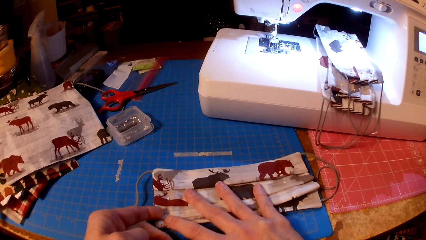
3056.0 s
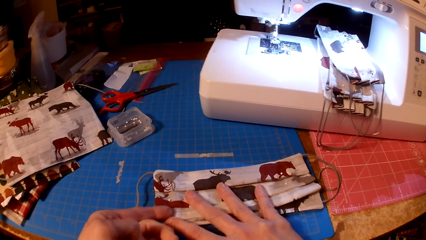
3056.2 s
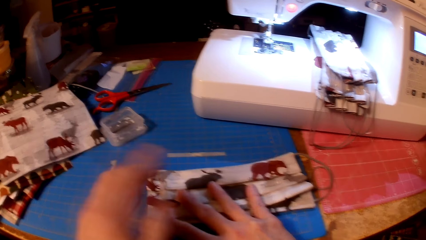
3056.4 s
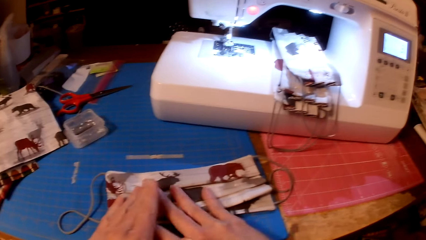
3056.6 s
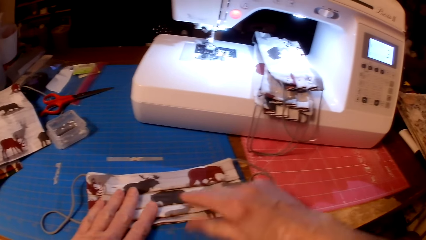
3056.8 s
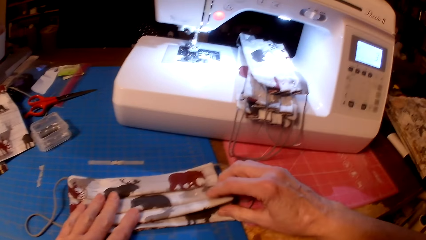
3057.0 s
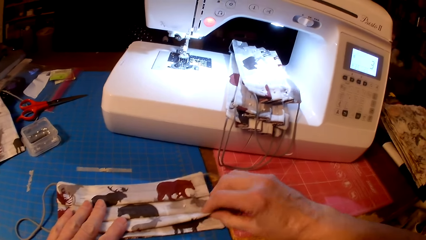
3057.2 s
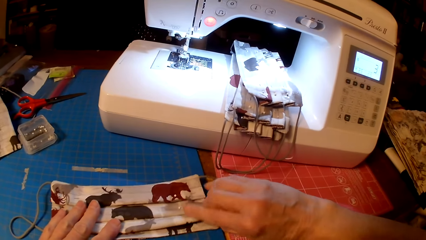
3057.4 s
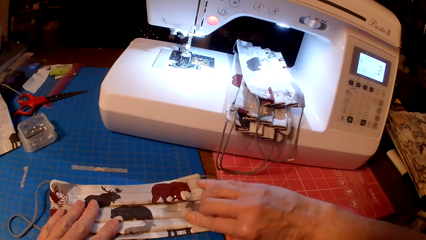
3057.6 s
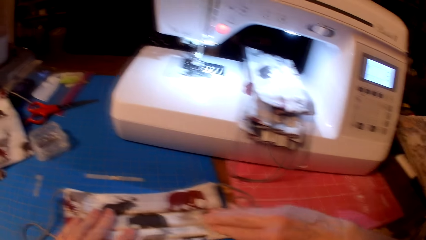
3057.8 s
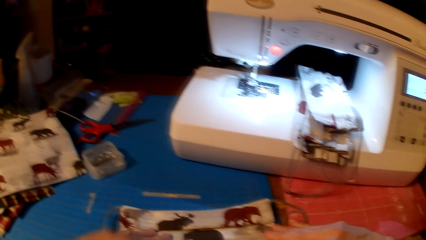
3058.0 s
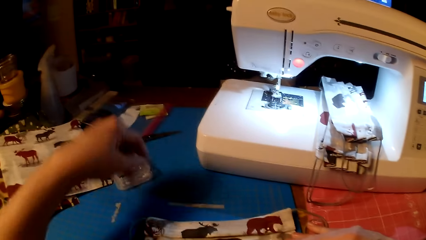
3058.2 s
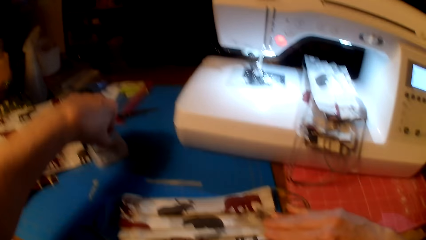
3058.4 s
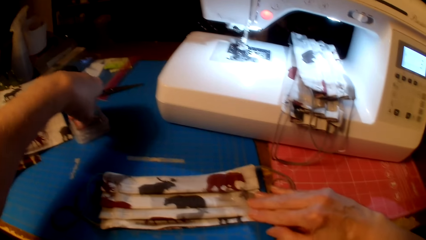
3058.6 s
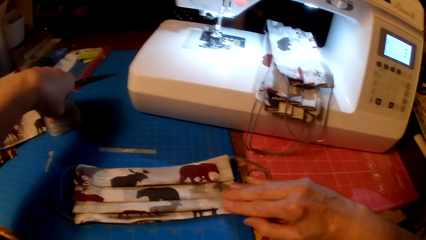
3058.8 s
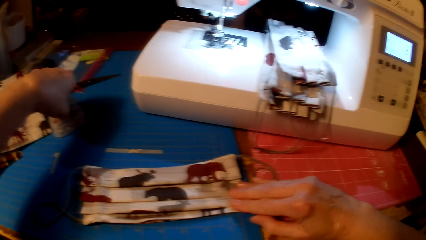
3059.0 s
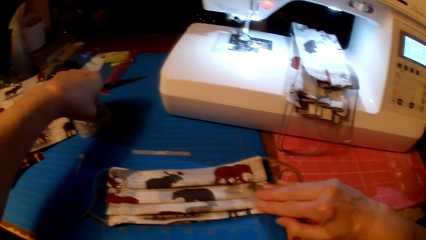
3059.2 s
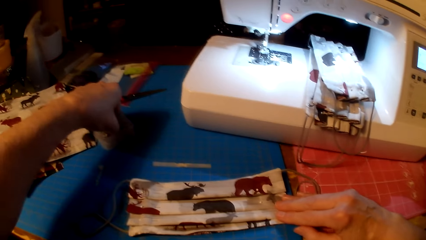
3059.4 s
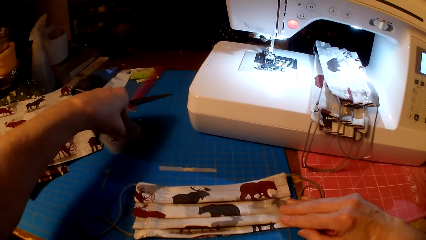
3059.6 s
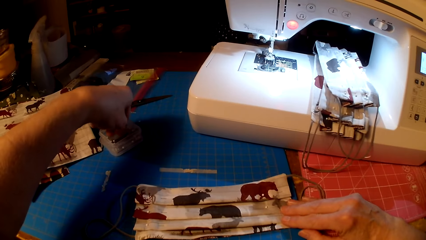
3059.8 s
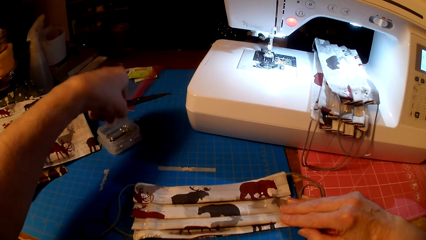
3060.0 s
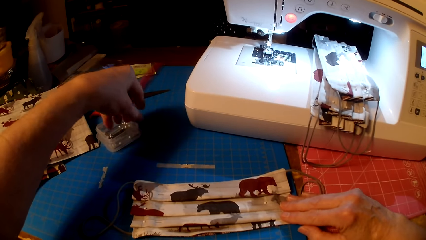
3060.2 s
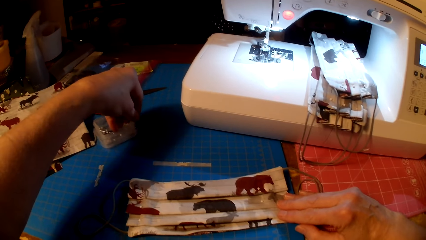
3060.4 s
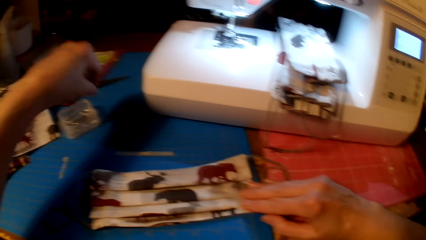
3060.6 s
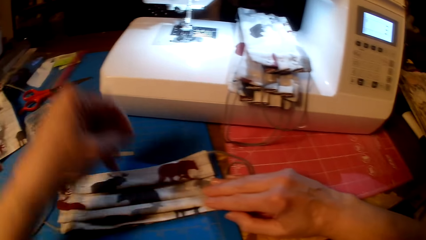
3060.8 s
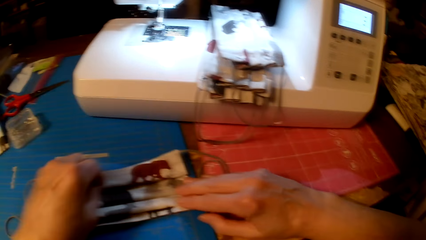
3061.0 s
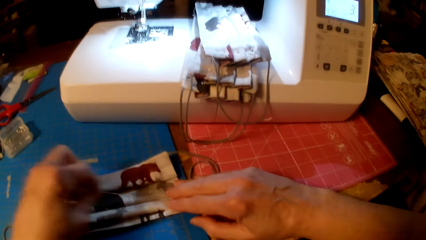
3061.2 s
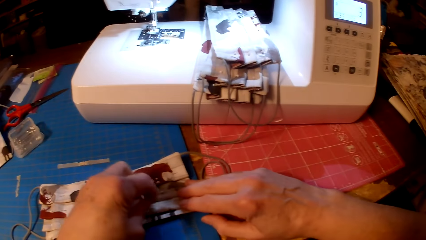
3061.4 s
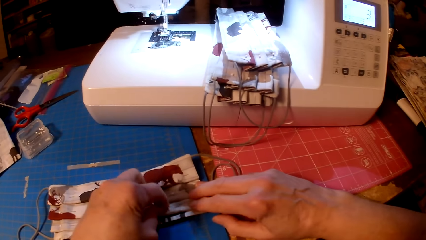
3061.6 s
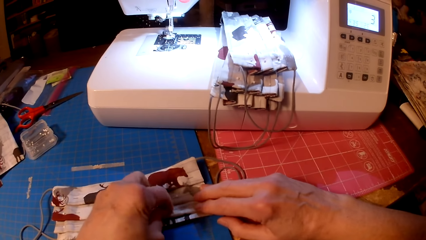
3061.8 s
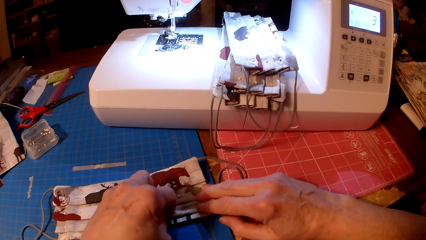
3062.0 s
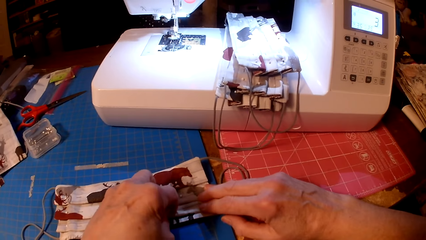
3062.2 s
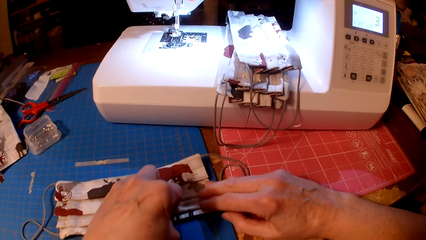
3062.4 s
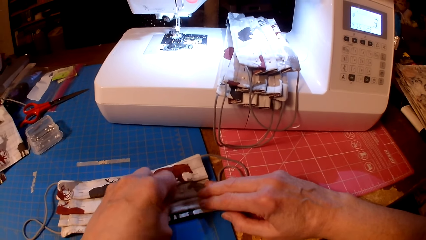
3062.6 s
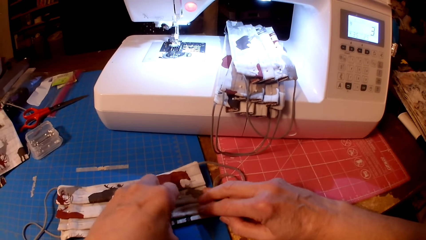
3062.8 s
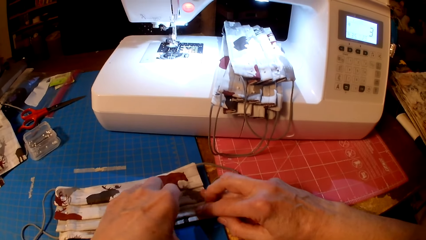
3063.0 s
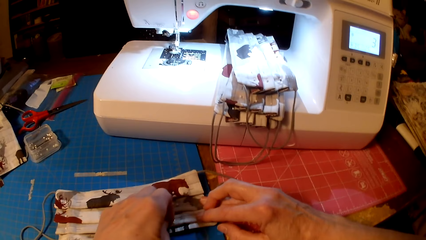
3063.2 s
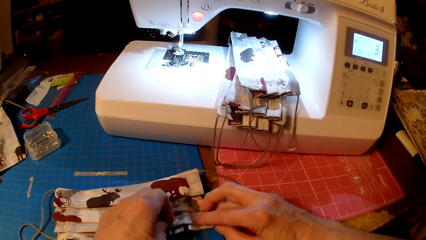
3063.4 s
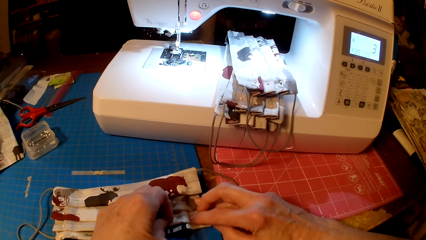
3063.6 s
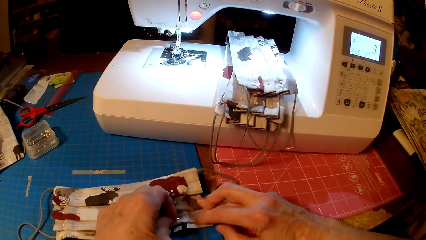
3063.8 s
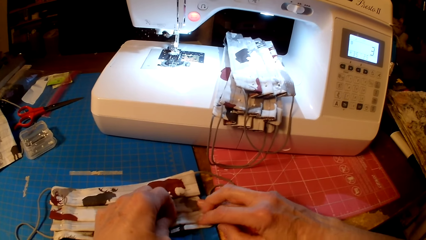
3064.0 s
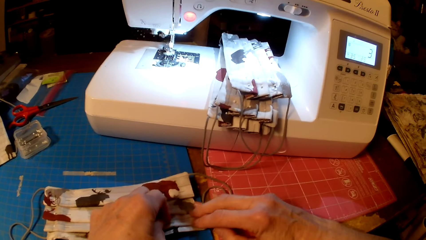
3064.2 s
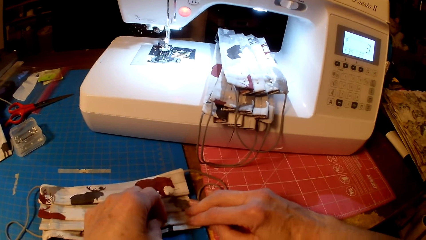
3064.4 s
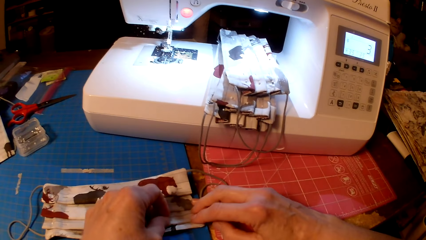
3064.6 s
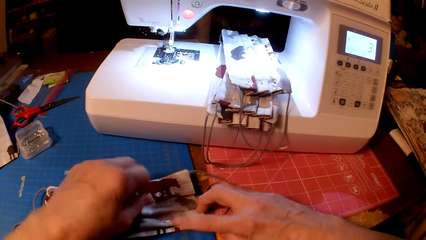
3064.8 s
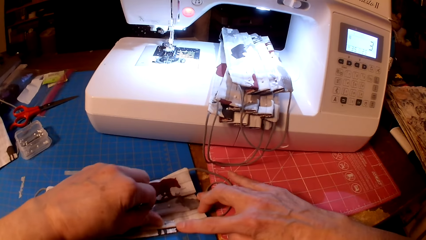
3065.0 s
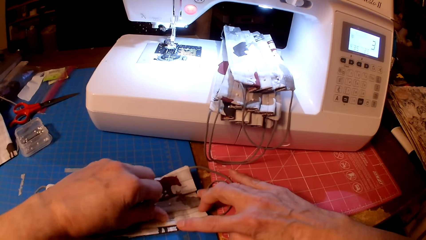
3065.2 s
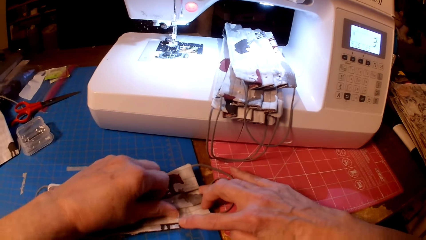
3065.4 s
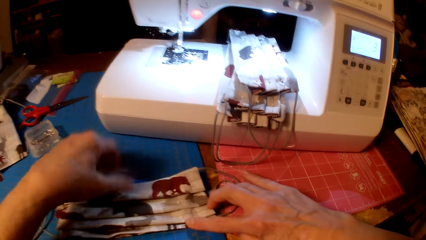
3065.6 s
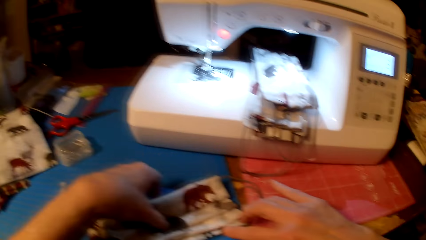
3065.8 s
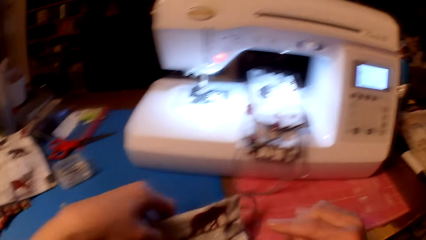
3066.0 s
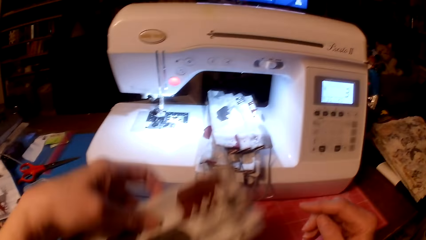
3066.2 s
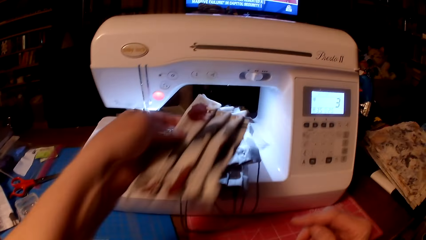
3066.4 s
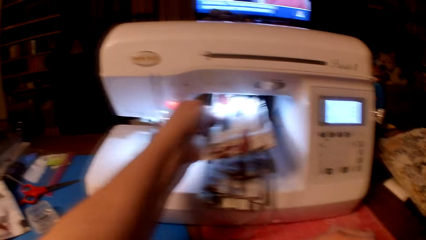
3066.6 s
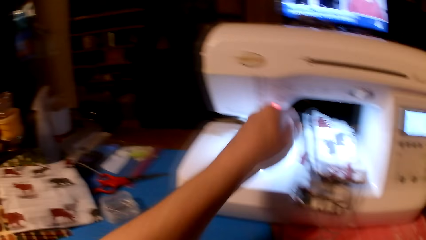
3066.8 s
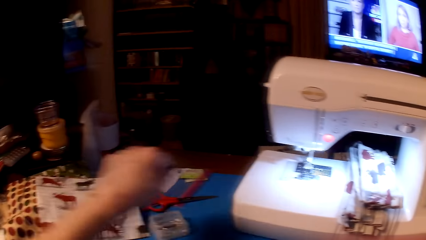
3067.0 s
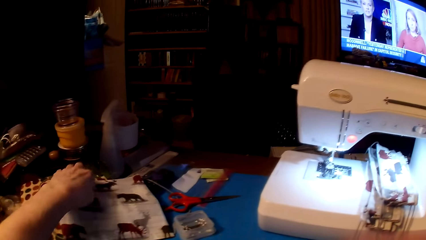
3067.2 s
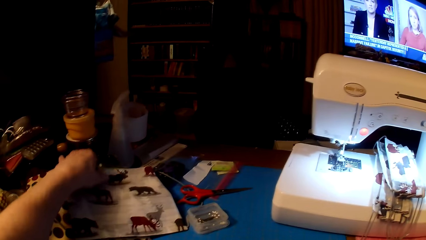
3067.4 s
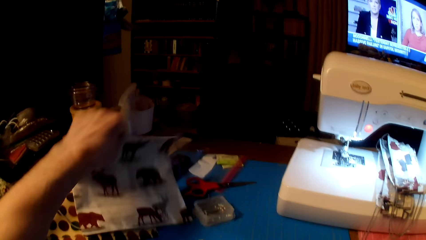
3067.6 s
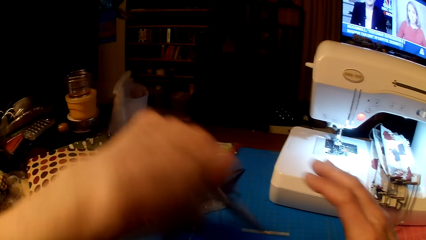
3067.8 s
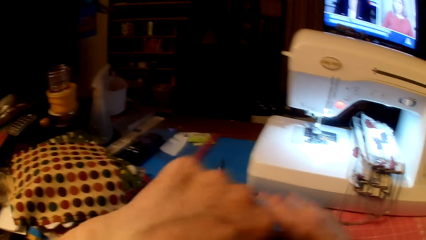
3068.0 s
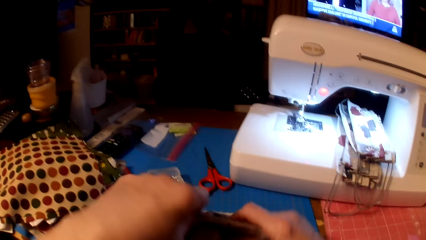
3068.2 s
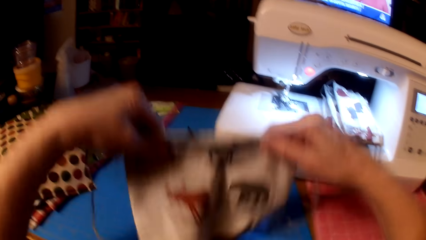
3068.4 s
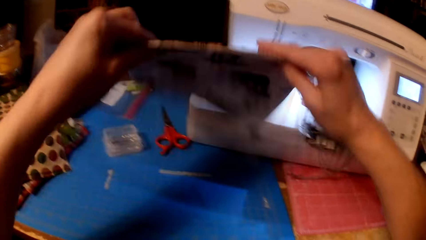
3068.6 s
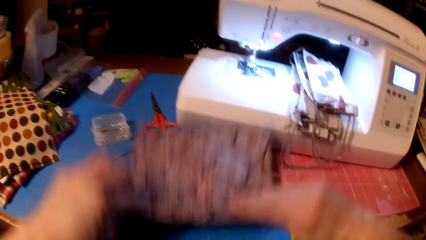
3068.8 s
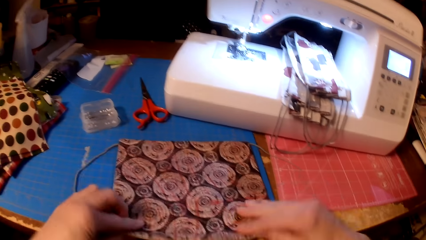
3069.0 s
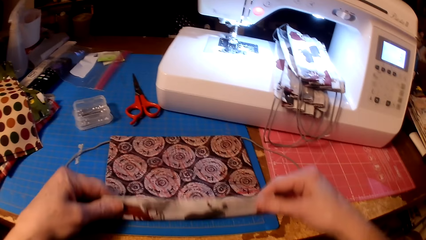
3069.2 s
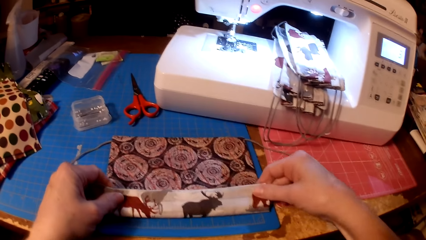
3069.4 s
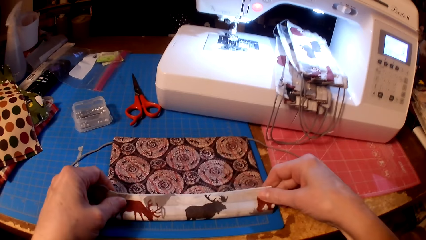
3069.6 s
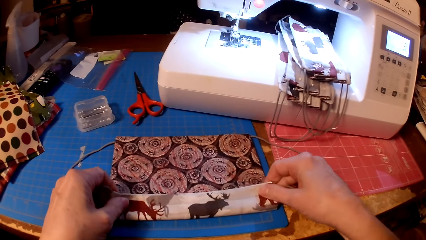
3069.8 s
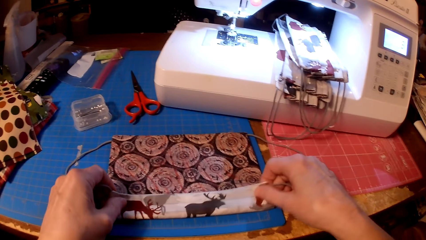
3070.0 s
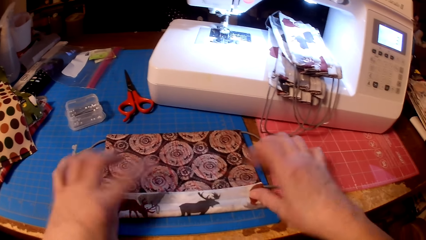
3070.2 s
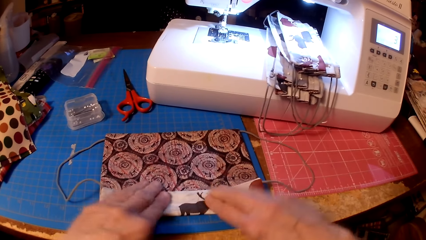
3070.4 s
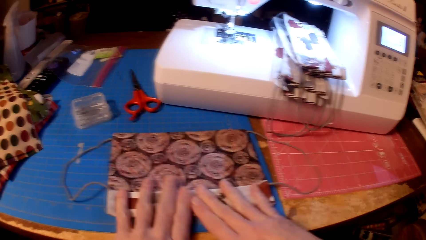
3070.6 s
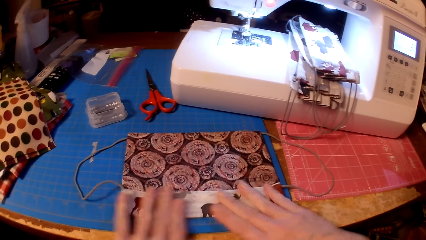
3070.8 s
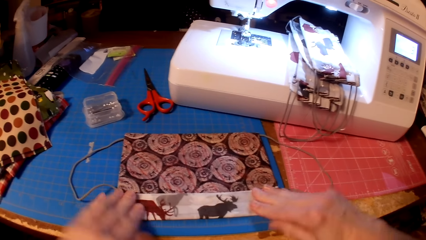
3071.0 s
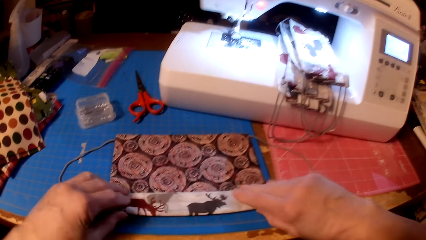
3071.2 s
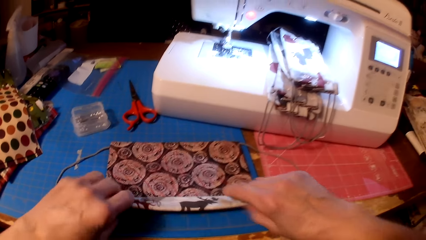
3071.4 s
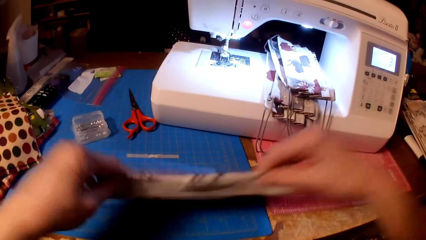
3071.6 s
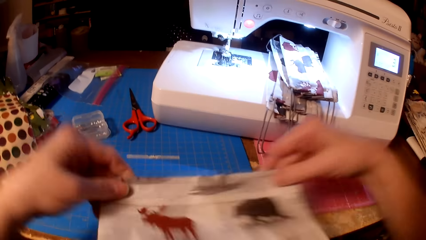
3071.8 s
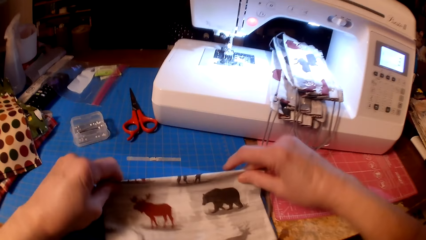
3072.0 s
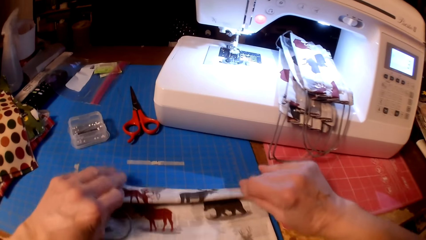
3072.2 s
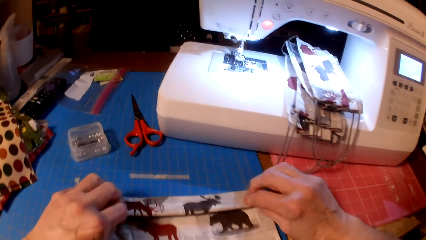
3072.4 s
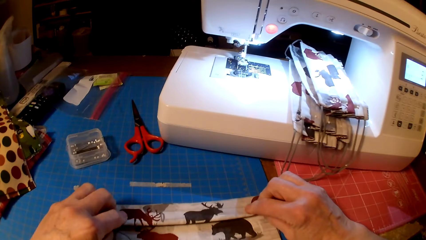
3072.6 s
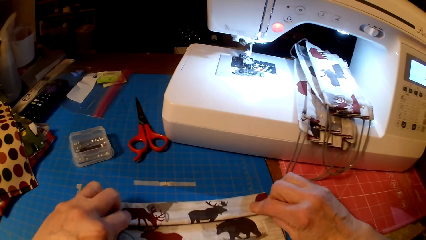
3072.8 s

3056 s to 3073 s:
The camera wearer picks up a pin. They pin the fabric. They put the piece of cloth on the sewing machine. They pick up the piece of cloth. They put the fabric on the table. They fold the piece of cloth.
